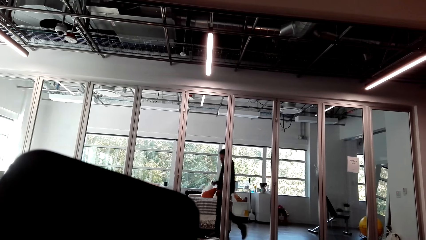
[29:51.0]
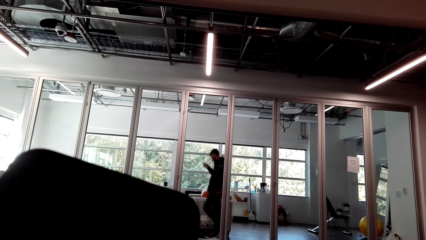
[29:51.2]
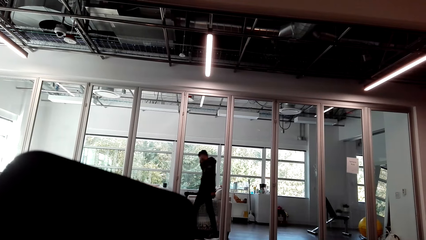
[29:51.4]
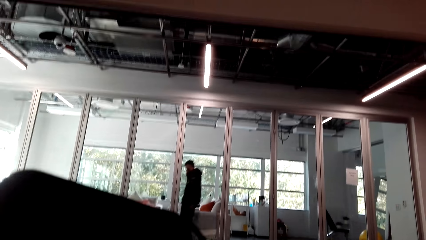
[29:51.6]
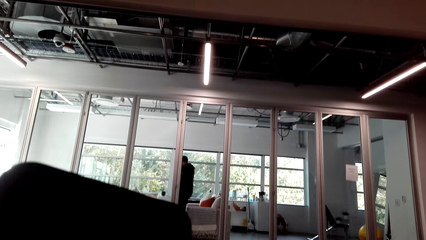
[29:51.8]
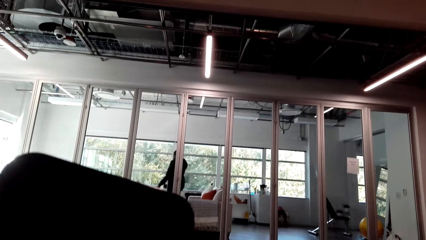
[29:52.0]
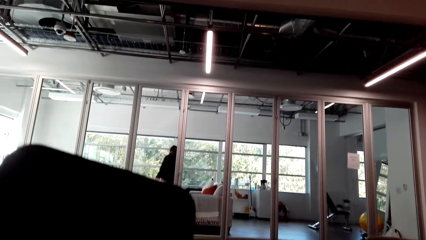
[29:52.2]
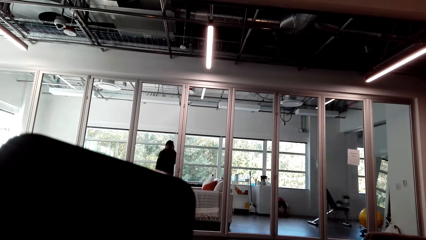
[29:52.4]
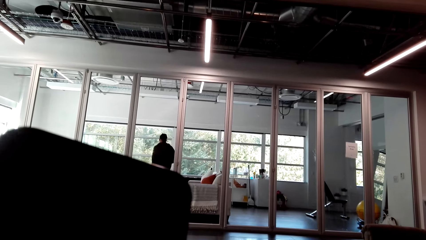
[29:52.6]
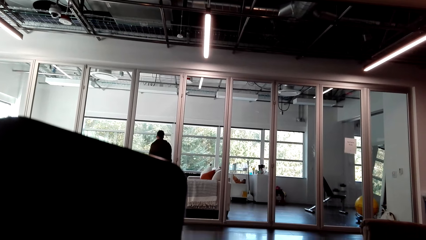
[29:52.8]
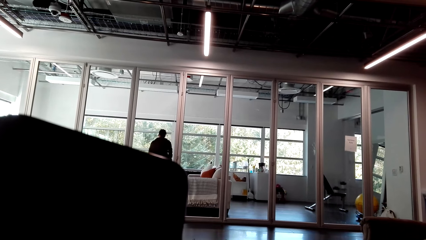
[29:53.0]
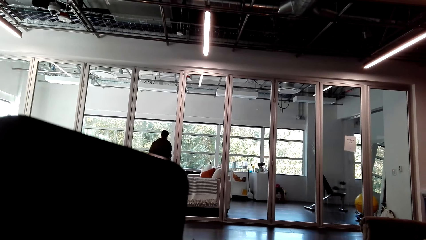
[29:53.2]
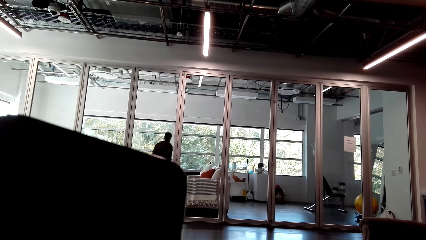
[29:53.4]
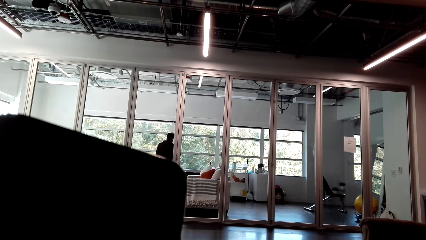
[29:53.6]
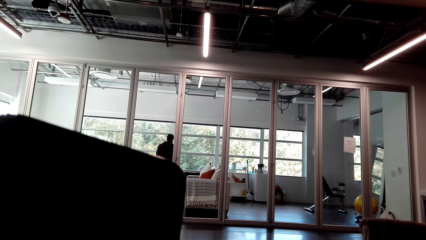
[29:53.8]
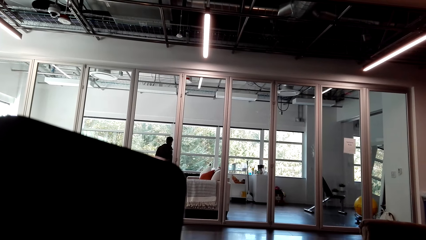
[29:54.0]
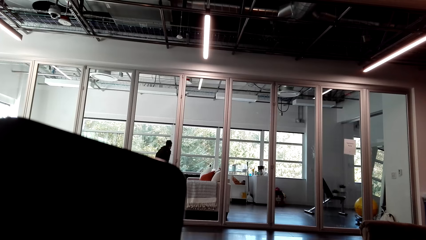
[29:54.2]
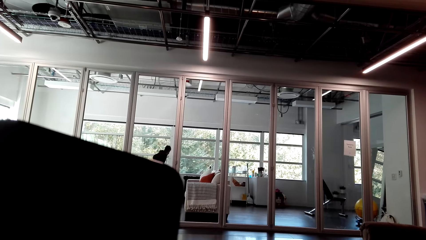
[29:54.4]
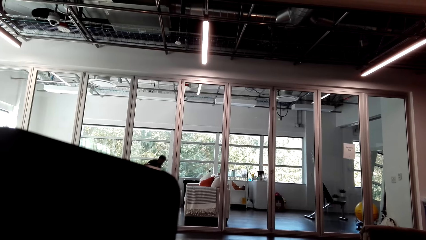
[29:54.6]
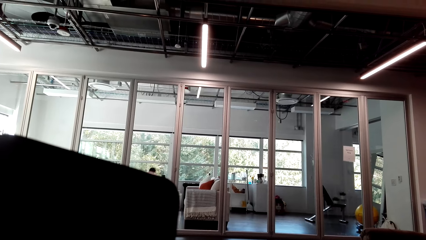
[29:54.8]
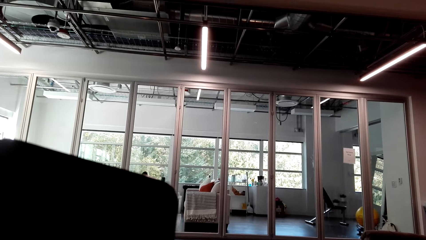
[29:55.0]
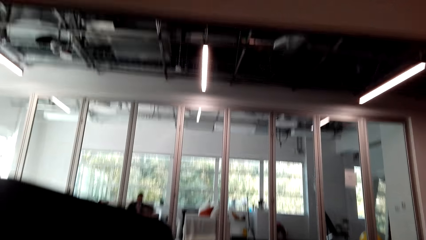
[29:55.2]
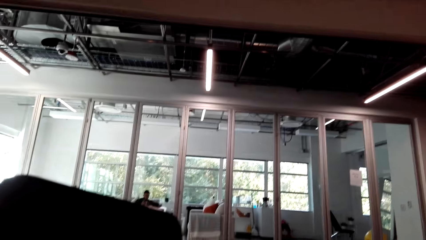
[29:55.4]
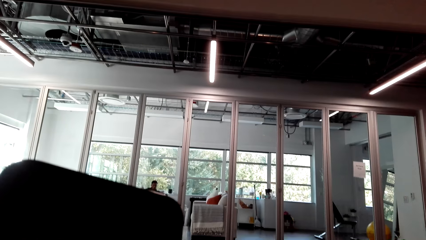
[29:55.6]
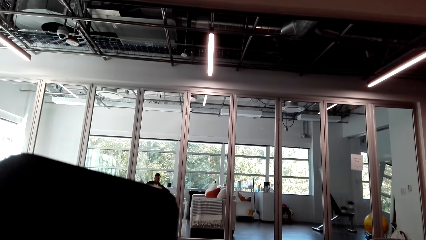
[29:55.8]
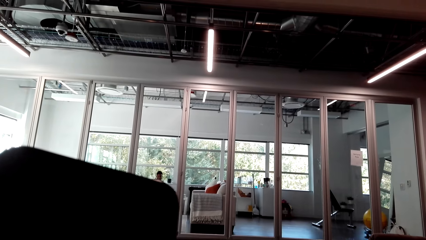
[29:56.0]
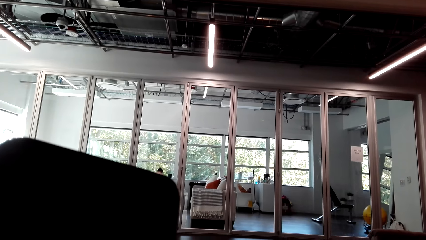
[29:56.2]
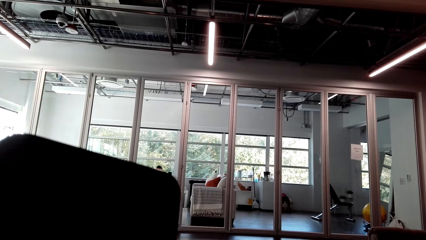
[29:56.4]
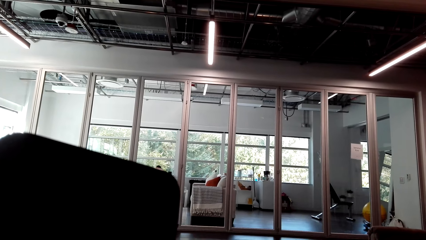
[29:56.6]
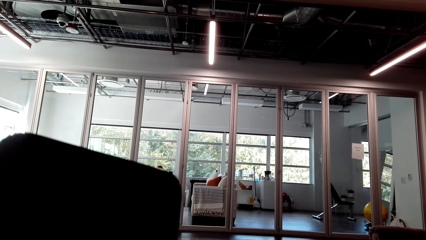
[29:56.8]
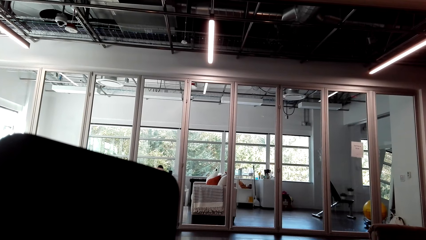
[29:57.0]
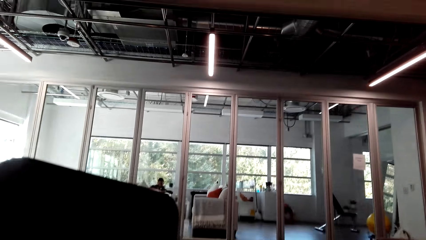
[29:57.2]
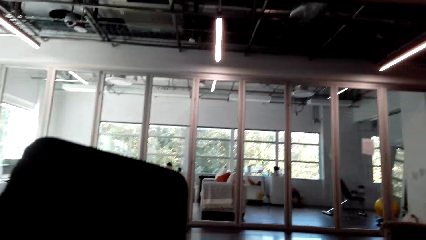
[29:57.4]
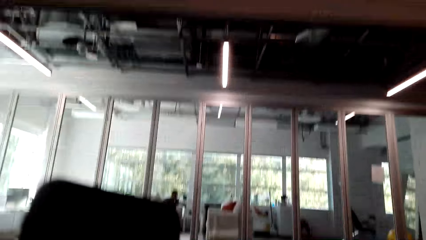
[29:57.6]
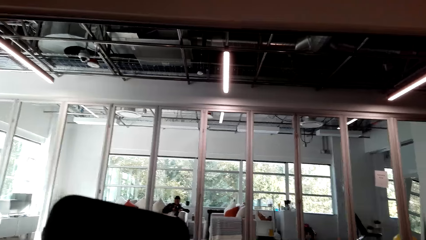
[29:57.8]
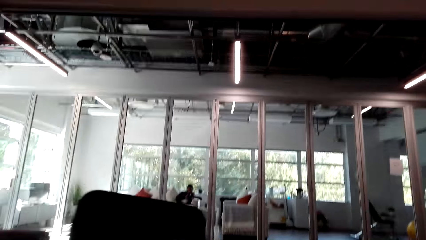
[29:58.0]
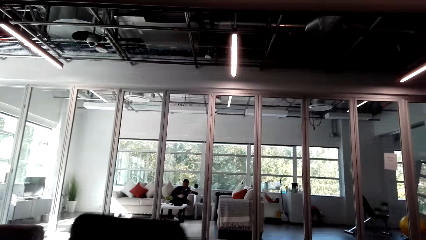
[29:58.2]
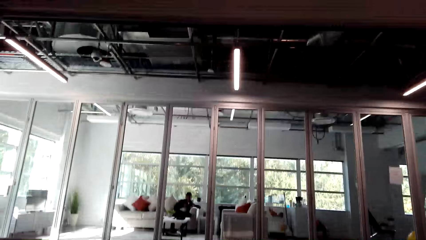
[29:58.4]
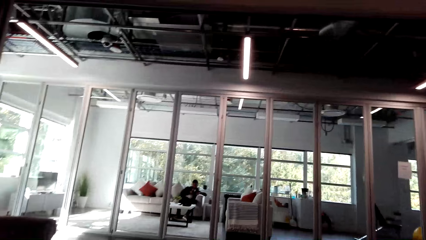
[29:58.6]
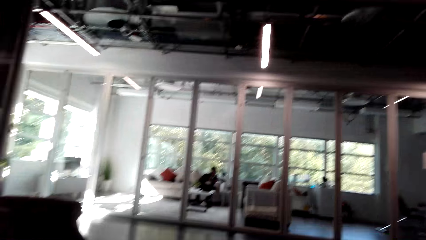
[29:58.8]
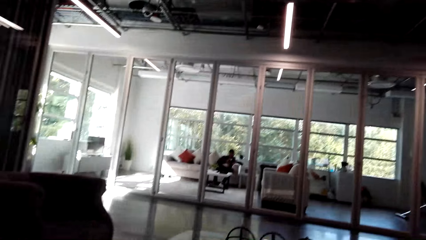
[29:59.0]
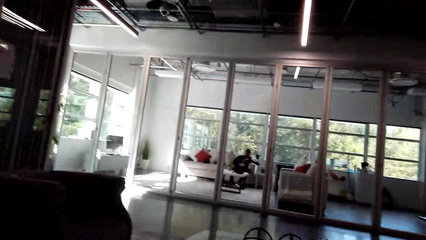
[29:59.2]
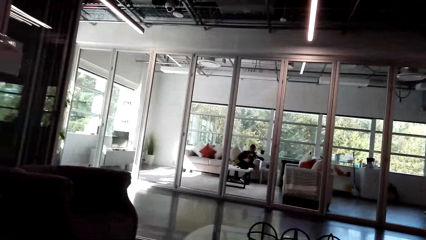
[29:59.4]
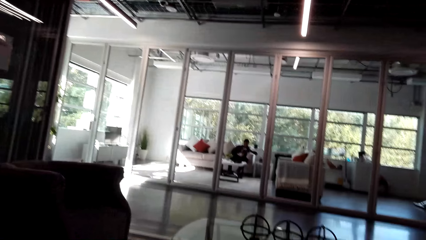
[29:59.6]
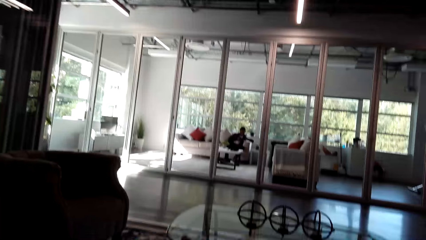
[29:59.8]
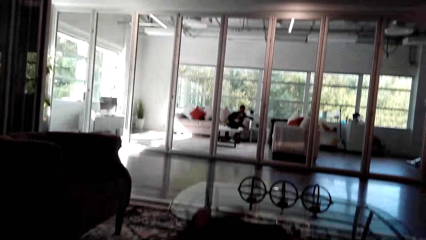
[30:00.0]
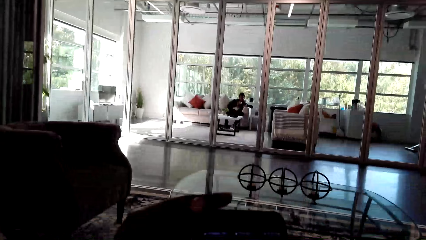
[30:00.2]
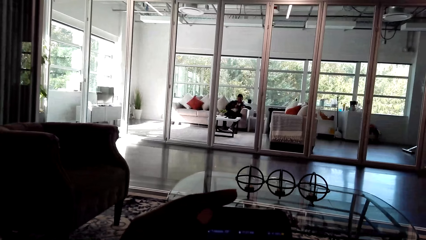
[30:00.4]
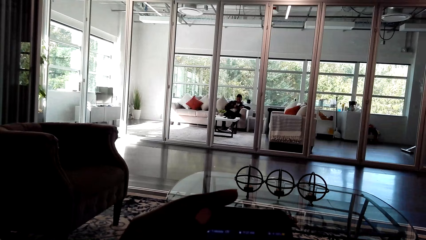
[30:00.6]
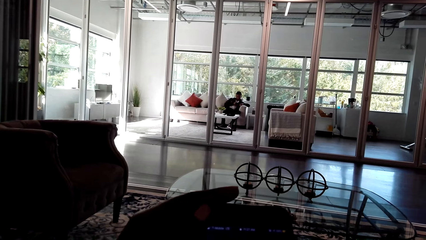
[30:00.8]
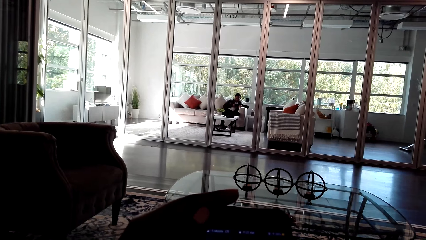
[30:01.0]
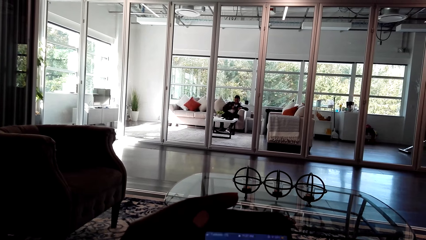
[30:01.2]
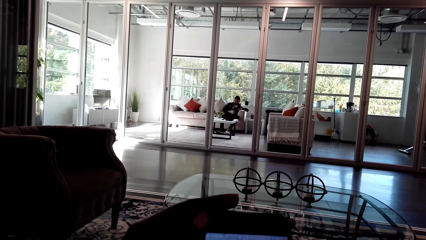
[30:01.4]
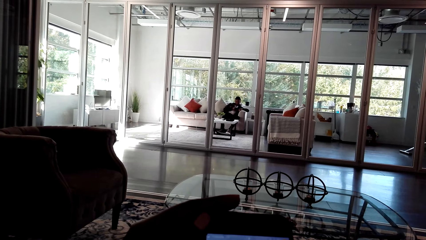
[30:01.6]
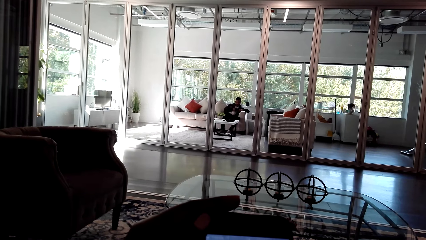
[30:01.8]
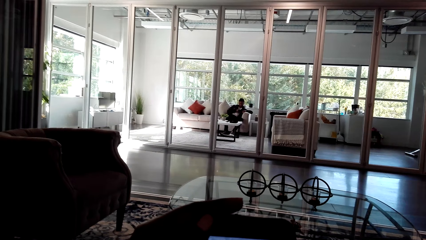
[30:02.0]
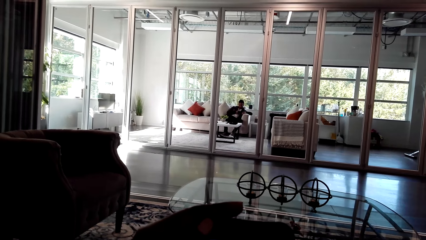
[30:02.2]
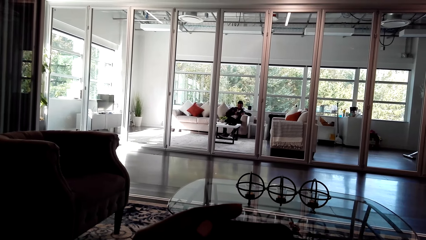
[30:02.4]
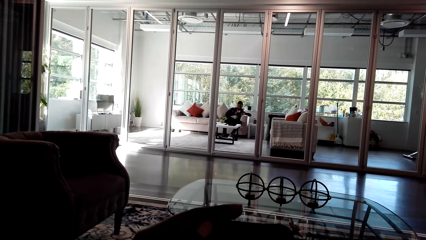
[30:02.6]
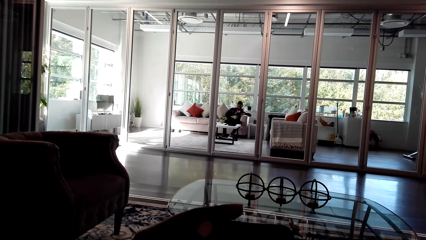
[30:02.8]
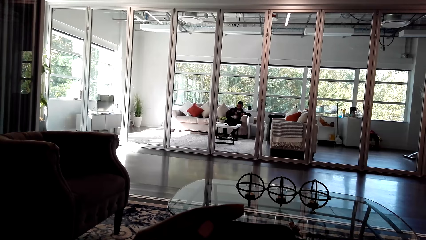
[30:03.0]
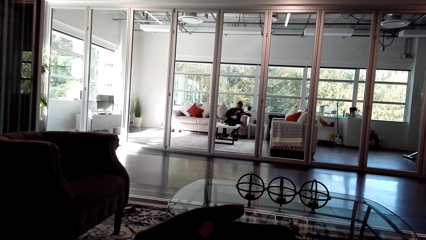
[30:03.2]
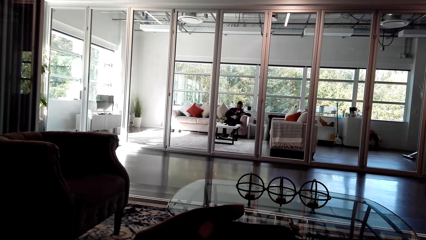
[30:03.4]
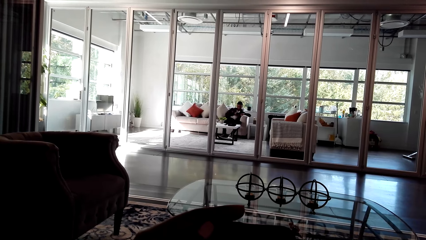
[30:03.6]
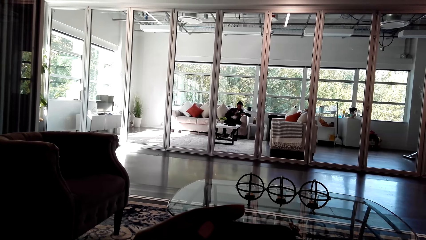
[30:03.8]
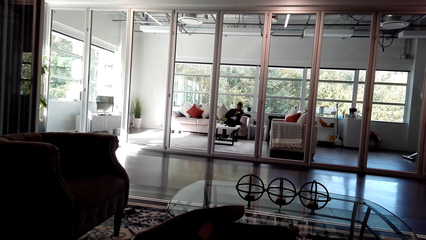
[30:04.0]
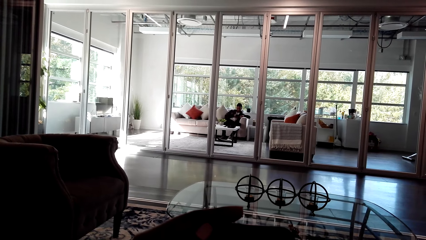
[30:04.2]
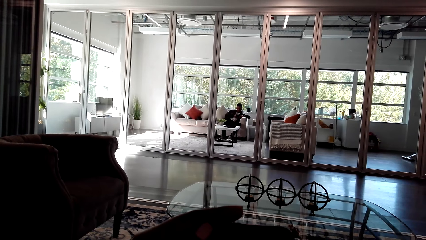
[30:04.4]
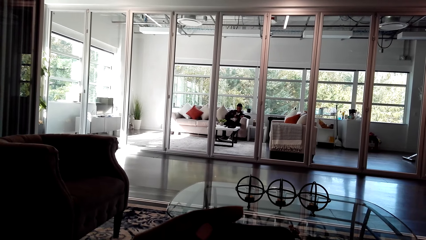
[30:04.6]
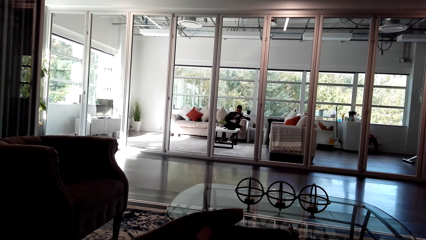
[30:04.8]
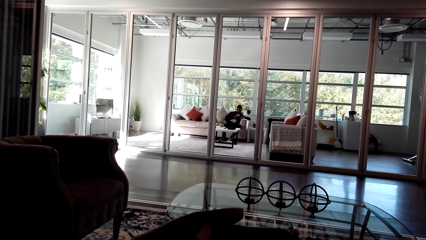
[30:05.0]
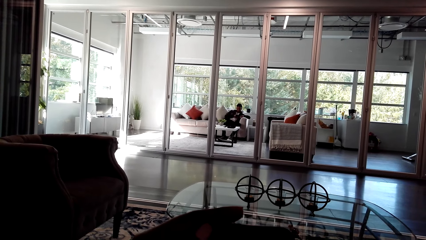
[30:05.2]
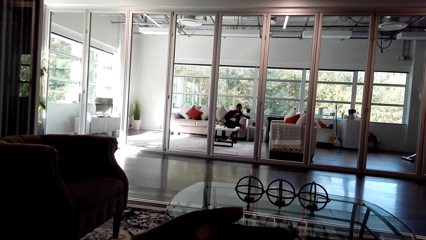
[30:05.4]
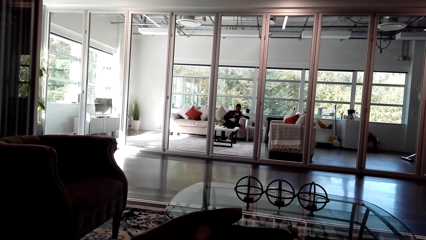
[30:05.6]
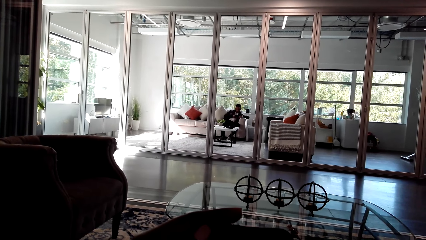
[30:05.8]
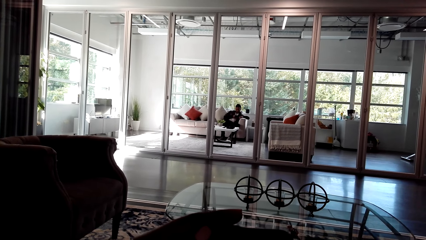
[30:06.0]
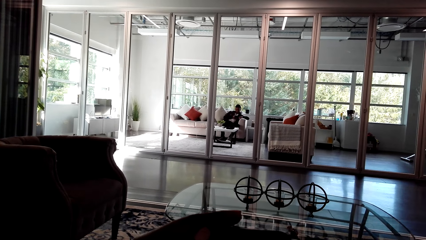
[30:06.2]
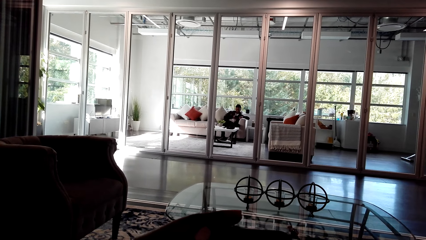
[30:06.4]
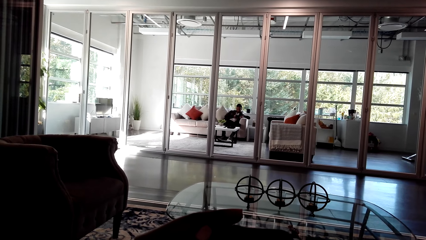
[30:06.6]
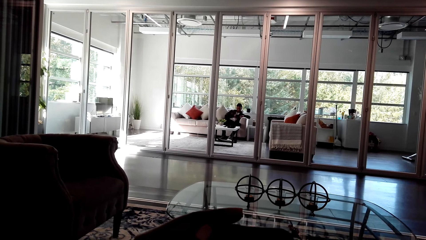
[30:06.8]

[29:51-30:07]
The camera wearer puts down their phone. They operate the phone.
